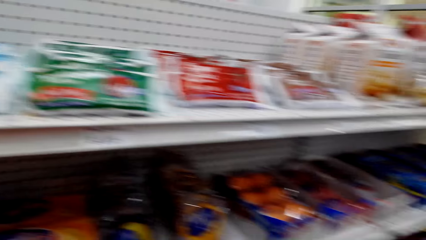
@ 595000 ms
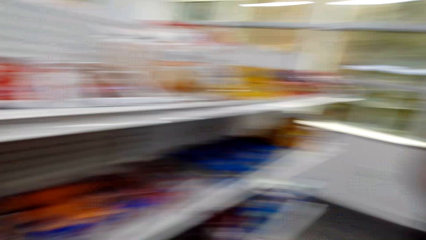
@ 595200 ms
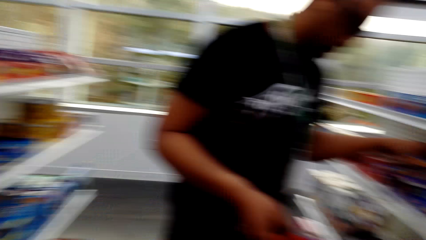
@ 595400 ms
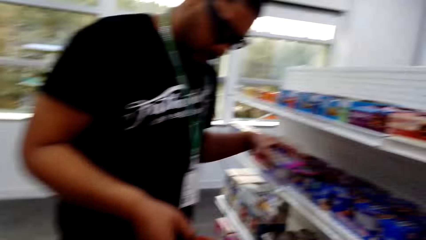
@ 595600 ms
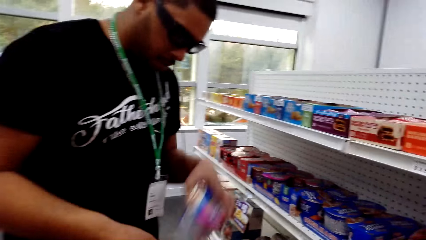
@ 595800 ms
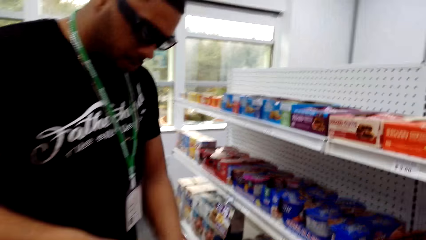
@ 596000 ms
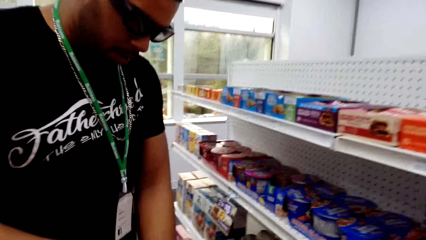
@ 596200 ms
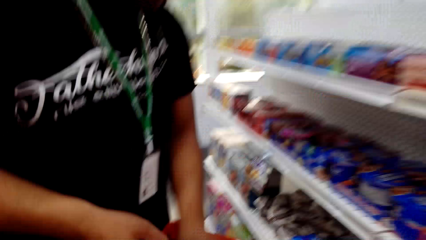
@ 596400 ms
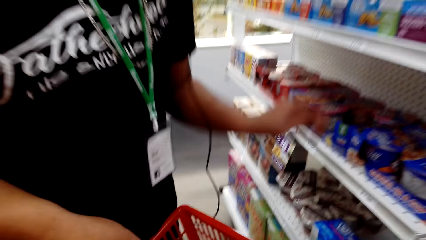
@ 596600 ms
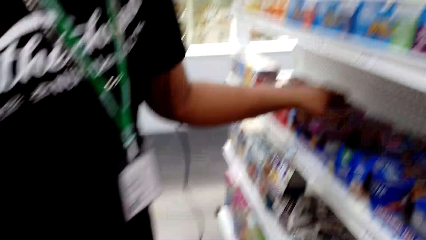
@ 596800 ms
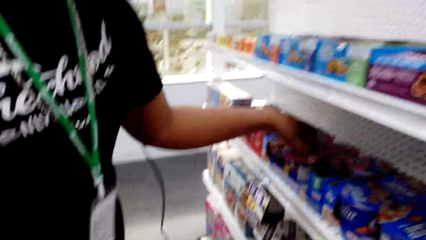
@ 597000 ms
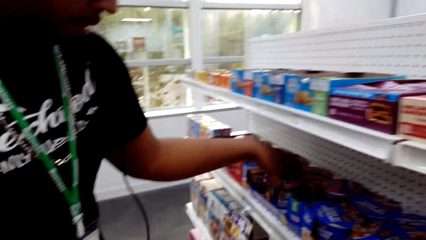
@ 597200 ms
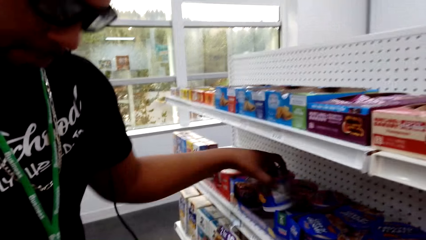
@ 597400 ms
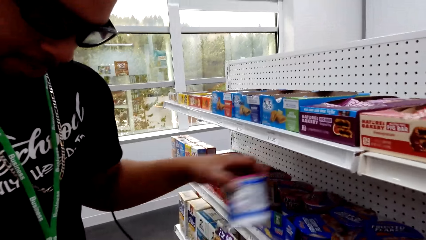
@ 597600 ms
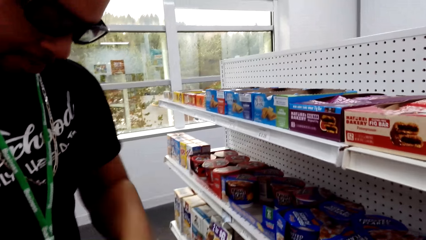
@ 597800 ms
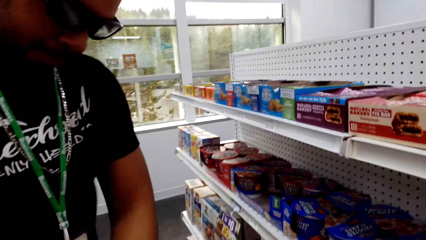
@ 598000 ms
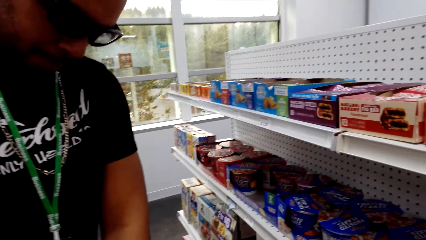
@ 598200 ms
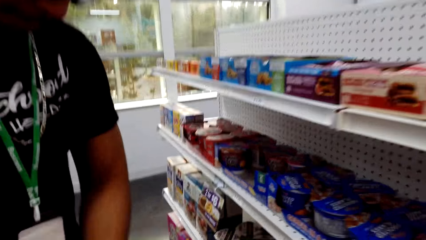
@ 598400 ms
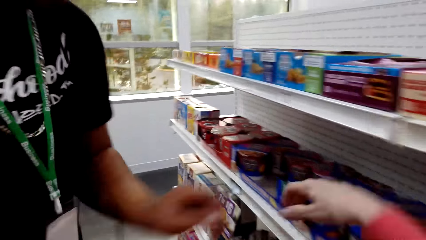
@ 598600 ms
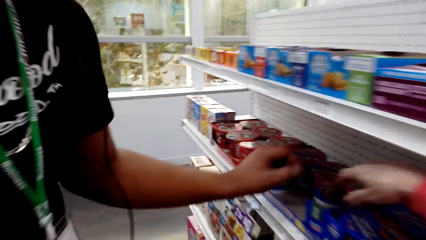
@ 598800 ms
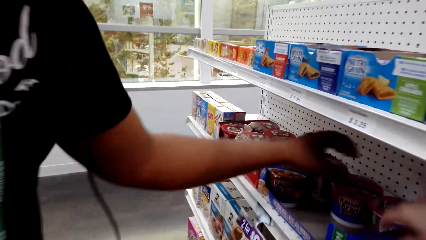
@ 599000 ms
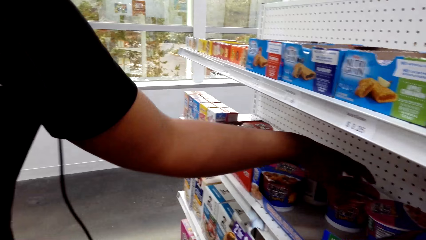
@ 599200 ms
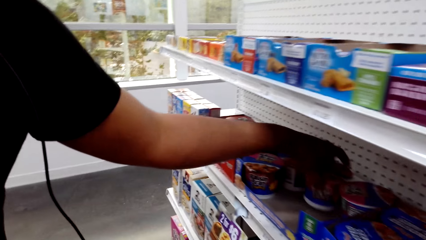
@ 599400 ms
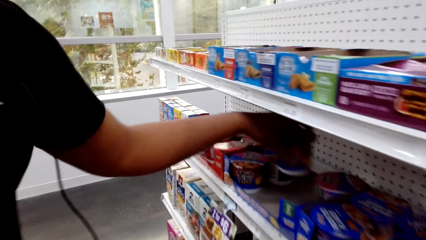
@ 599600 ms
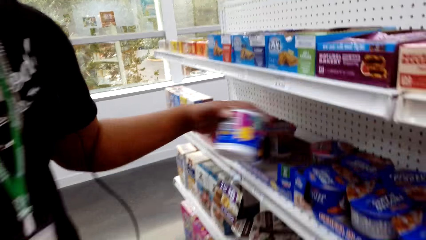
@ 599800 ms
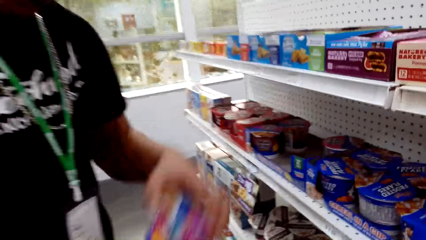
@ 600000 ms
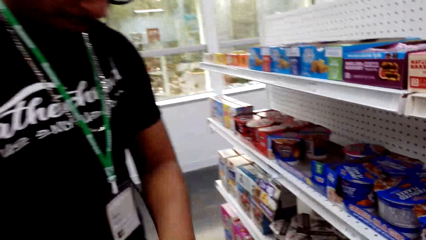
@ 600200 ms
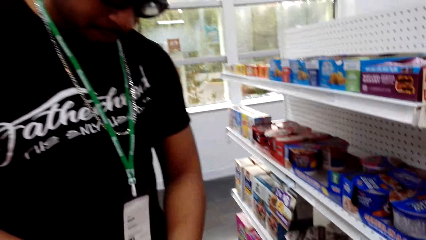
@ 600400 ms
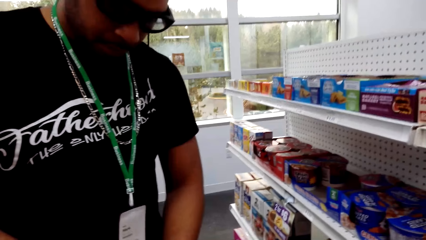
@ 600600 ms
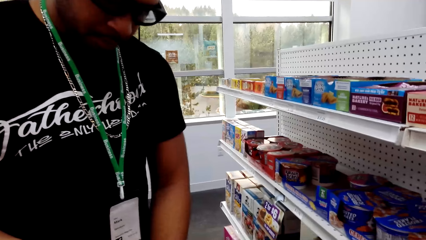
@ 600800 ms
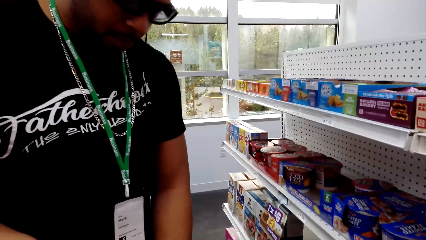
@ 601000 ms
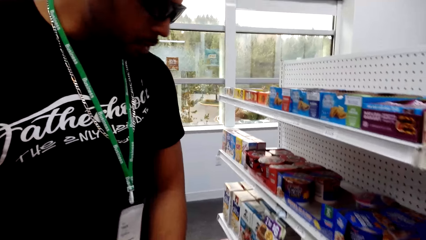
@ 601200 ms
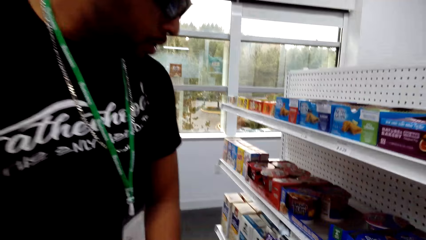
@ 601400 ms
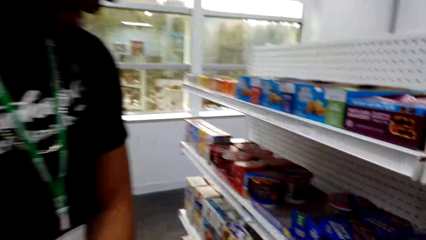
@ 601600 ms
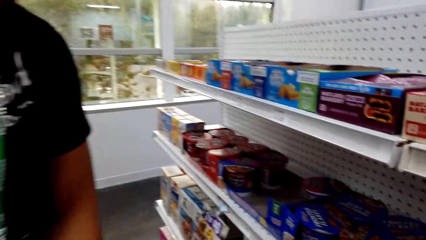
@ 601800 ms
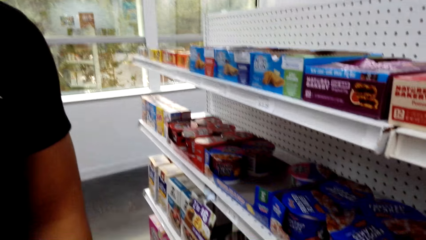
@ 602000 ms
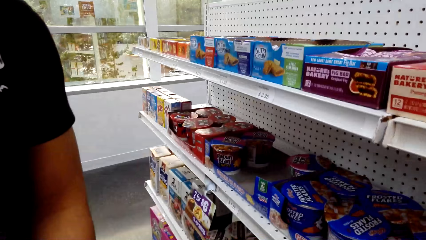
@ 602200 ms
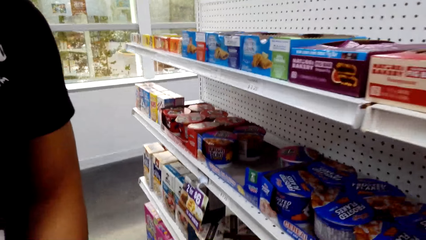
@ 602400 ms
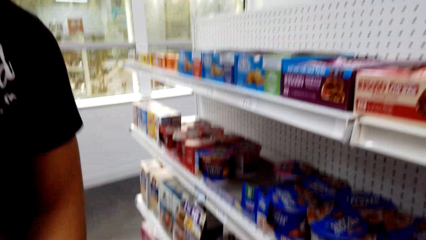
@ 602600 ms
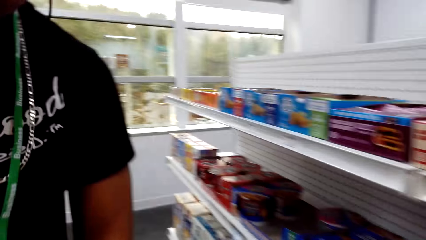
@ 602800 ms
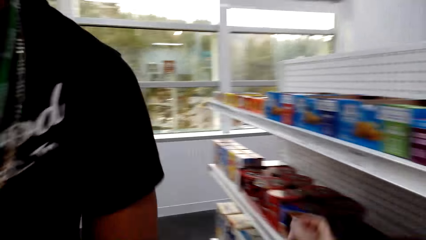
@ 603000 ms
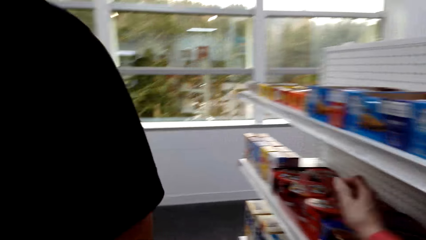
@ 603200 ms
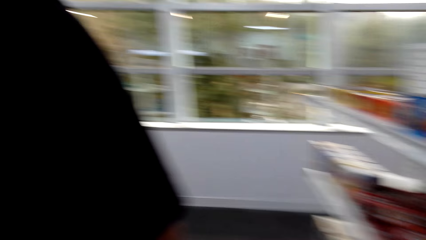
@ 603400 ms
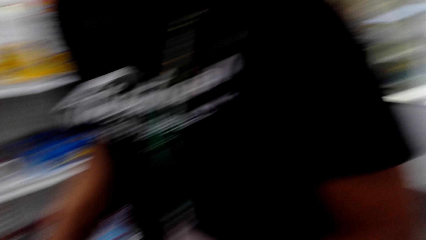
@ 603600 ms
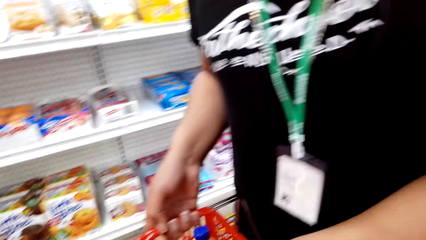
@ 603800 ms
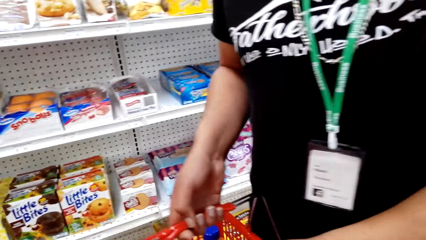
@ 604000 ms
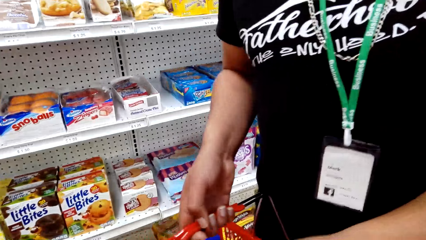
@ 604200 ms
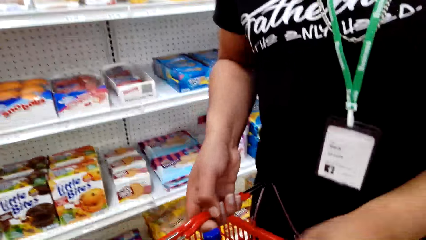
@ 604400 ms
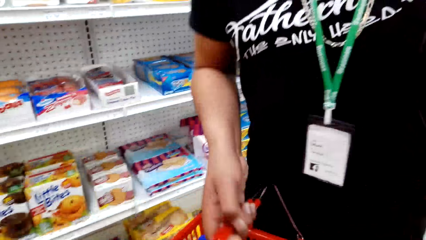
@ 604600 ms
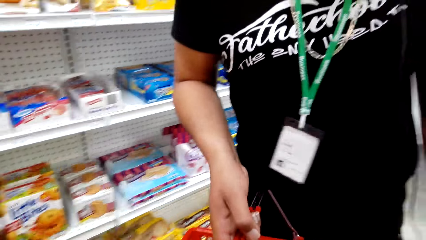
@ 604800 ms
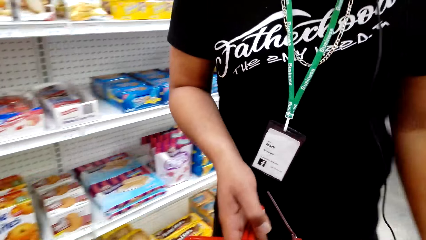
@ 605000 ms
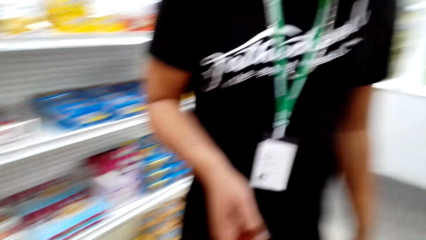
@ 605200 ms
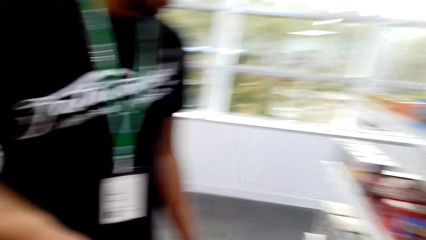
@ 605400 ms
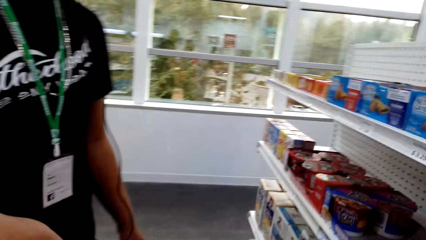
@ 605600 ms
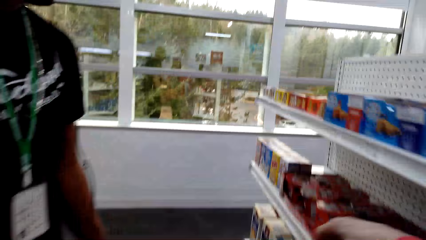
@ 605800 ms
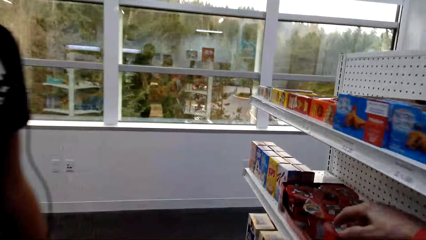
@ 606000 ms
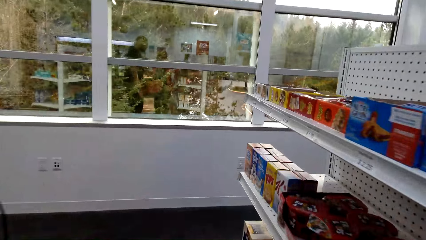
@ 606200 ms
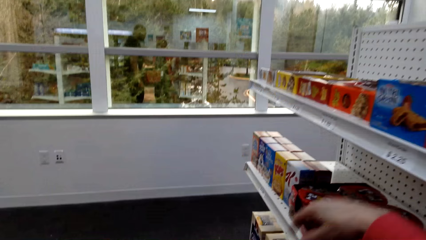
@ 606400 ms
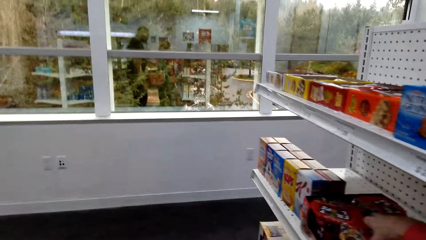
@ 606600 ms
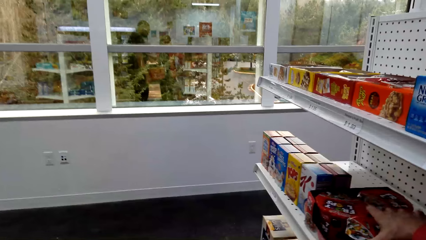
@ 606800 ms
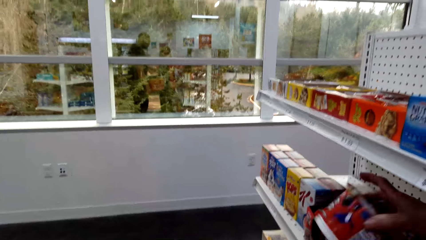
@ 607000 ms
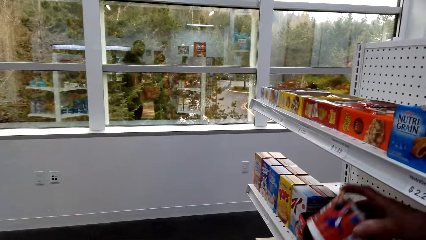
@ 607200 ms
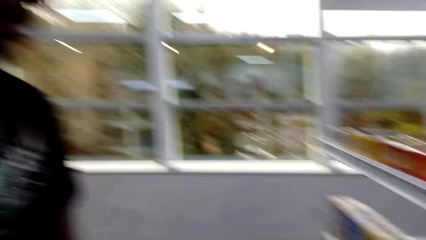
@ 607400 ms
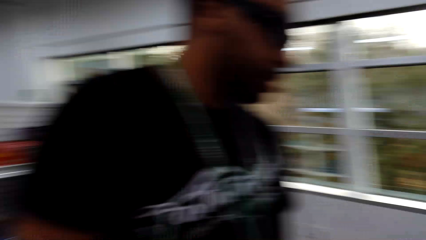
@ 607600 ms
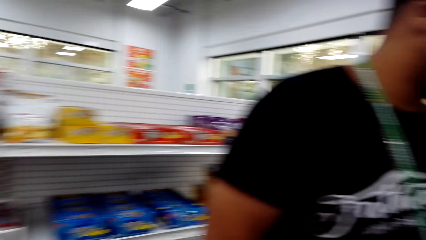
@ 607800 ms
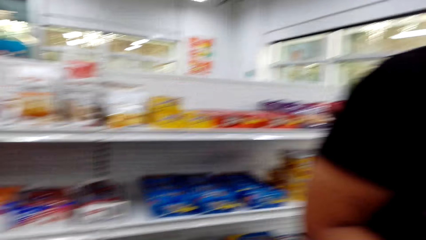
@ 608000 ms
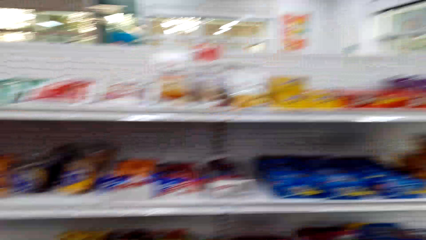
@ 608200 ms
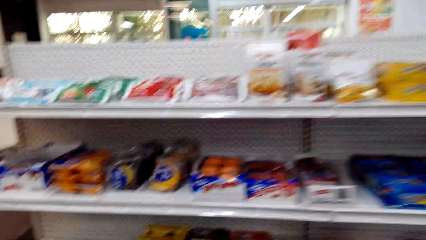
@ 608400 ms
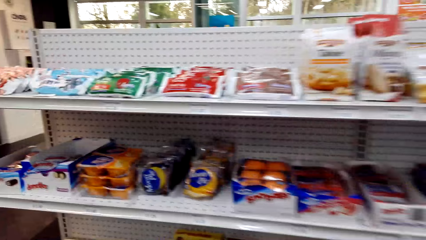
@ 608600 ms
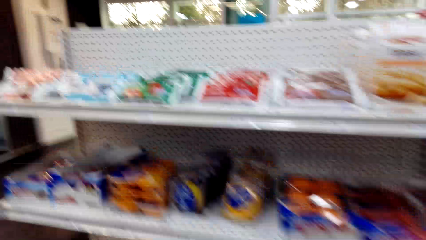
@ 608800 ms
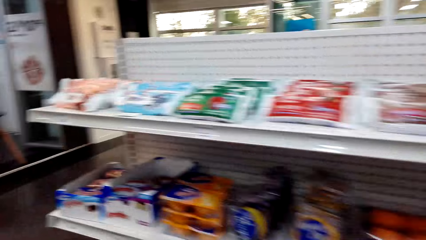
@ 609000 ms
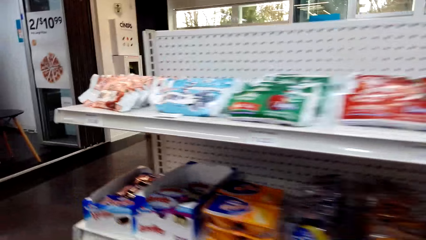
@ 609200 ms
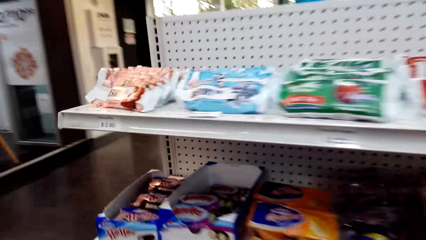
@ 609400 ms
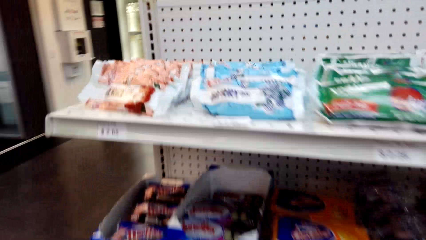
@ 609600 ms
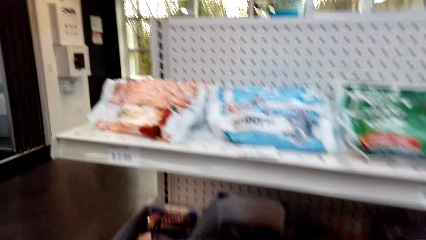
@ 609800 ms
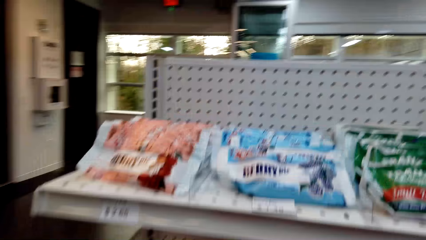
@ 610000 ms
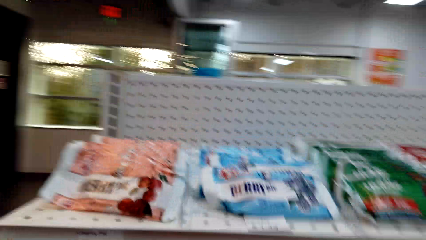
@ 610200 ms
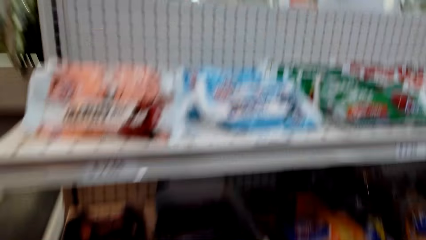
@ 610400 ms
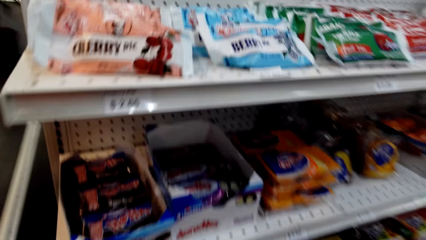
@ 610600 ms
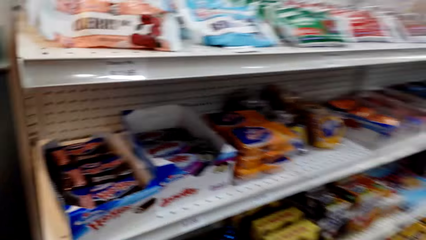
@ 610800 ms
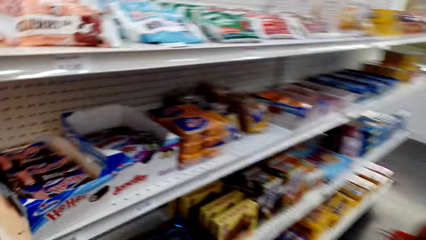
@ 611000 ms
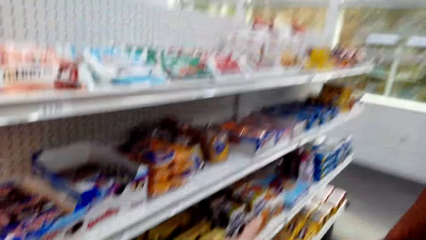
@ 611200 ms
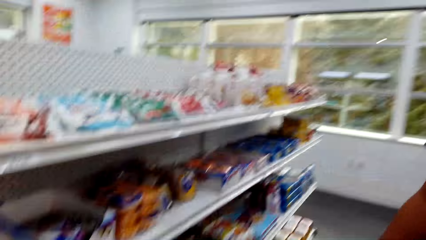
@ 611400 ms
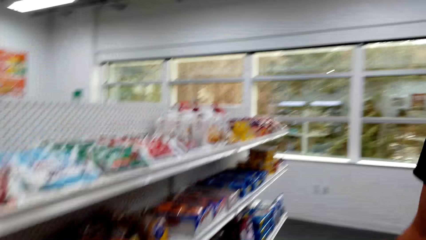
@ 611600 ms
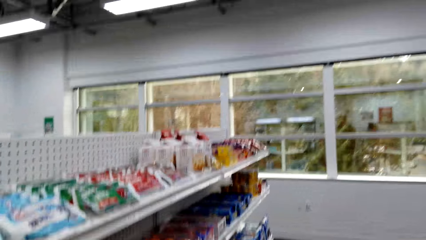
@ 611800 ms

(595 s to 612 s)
A man picks items from the shelf and puts something in the shopping bucket or basket. The camera wearer dialogues to the man. The man picks items from the shelf and puts an item in the basket. He picks items from the shelf and puts an item in the basket. The camera wearer walks around the supermarket, dialogues to the man, and picks an item from the shelf.
